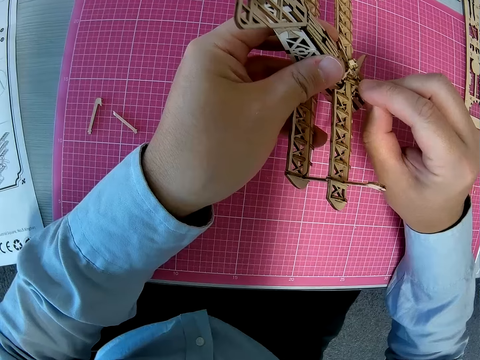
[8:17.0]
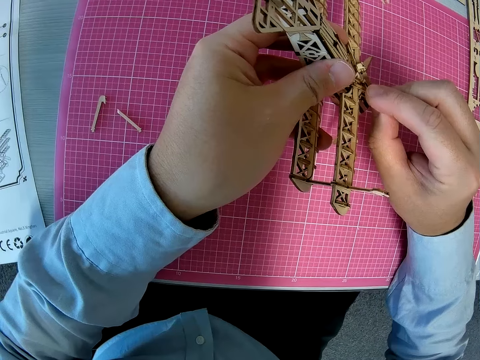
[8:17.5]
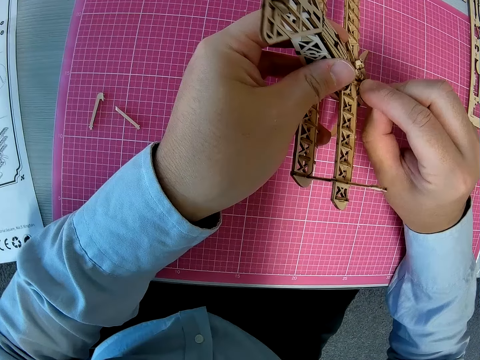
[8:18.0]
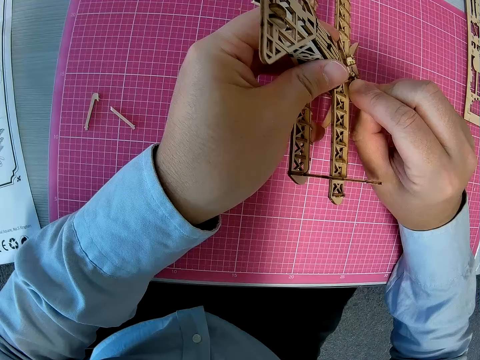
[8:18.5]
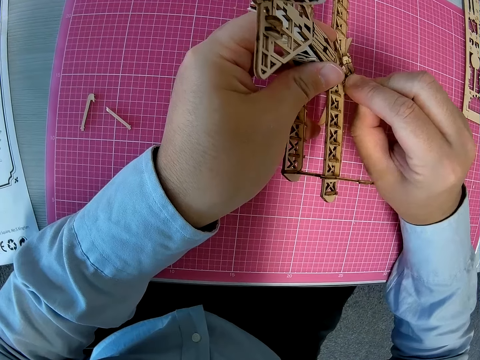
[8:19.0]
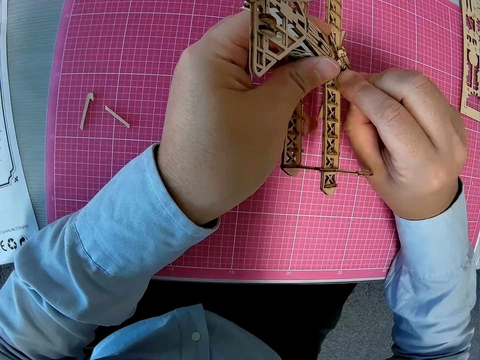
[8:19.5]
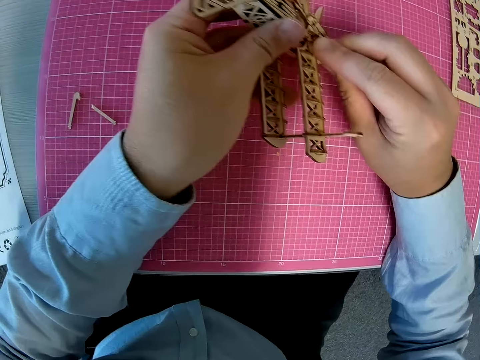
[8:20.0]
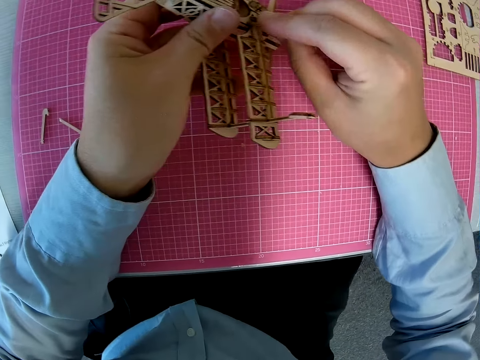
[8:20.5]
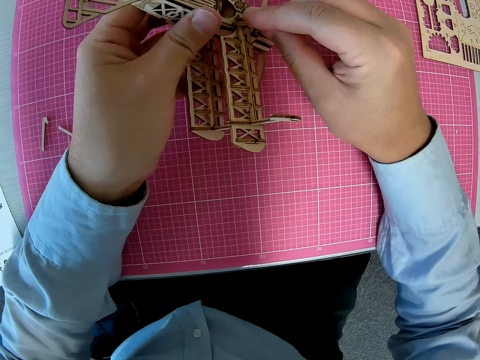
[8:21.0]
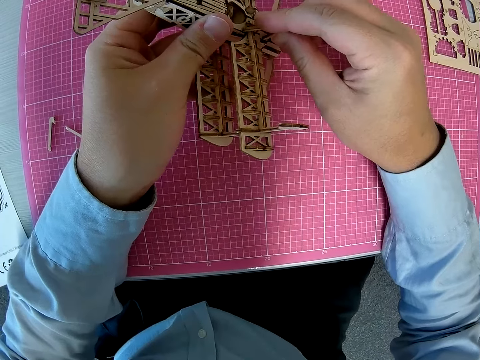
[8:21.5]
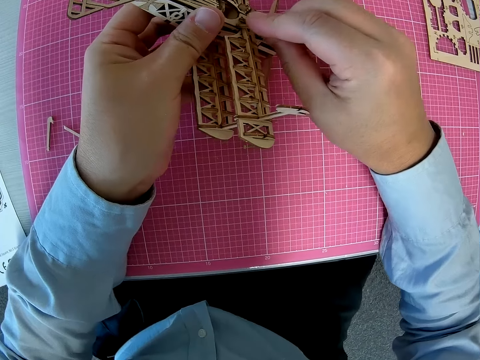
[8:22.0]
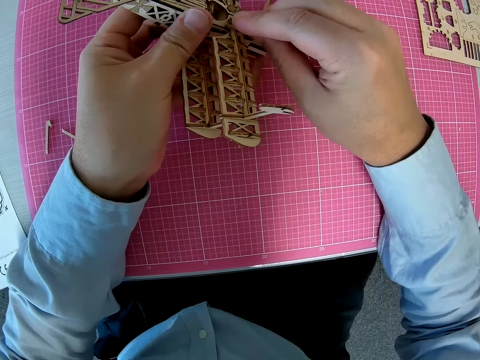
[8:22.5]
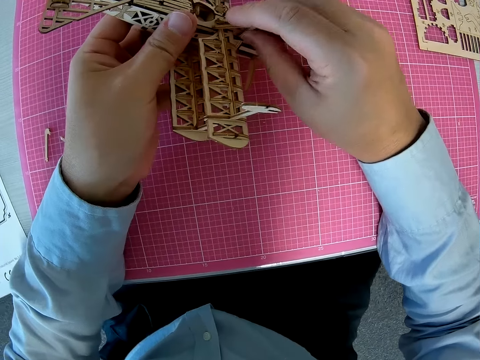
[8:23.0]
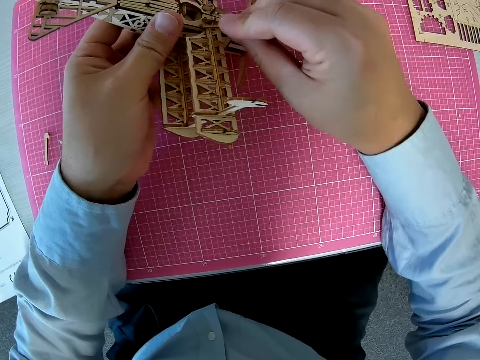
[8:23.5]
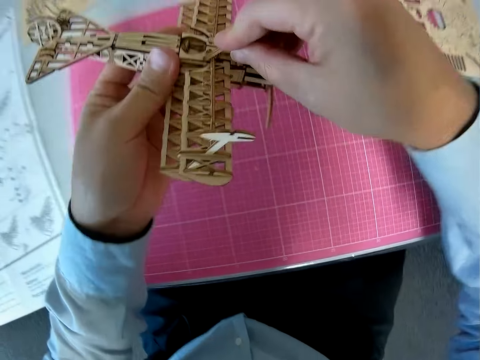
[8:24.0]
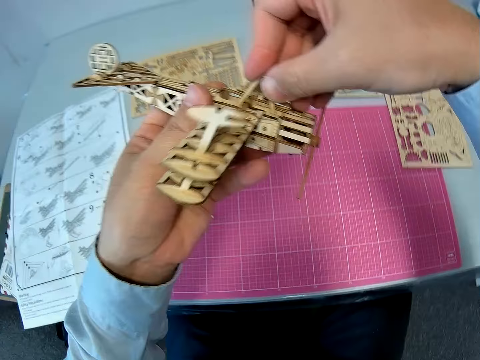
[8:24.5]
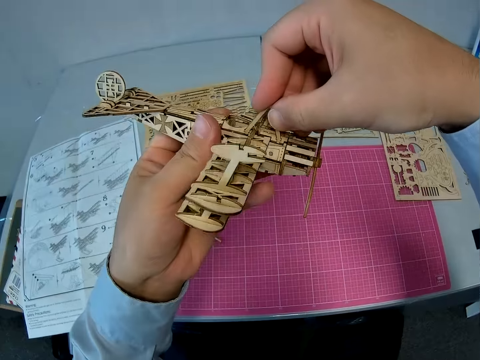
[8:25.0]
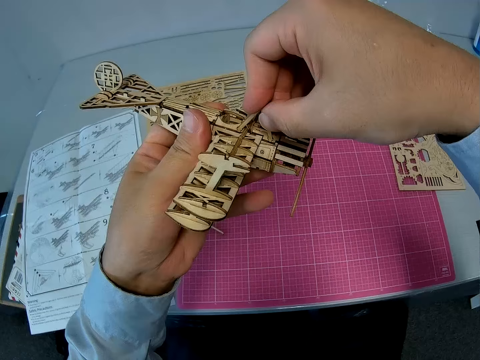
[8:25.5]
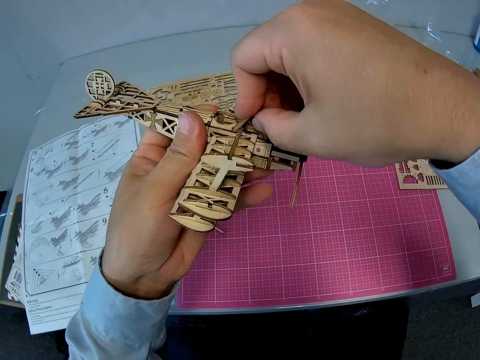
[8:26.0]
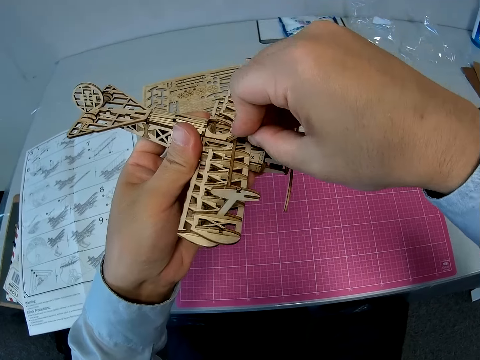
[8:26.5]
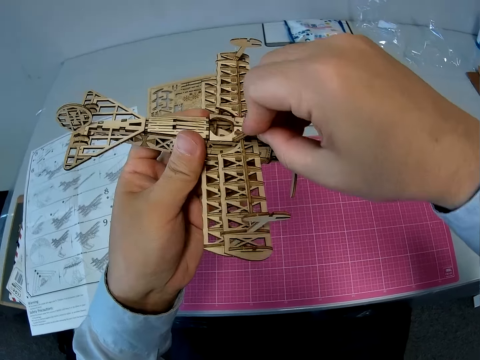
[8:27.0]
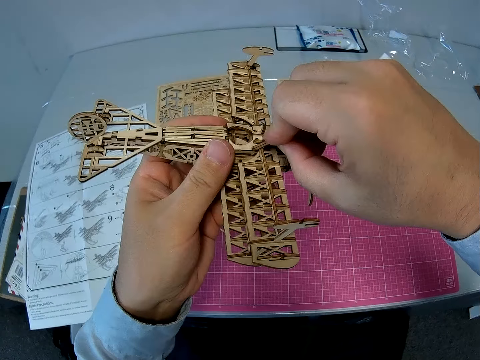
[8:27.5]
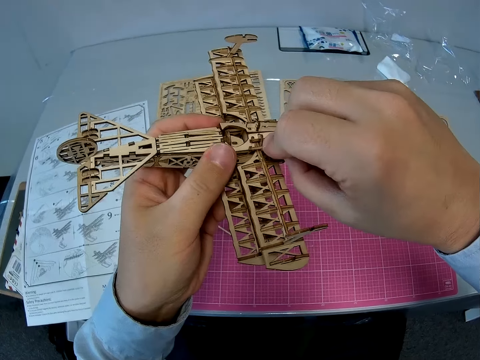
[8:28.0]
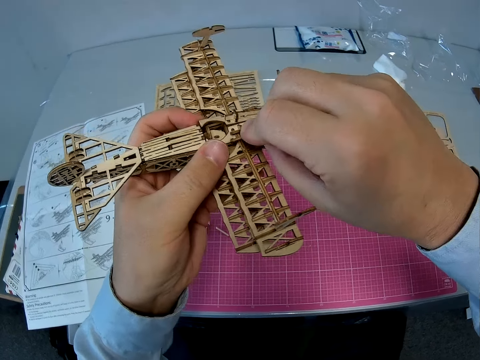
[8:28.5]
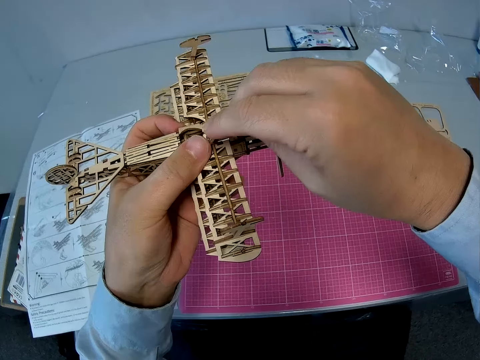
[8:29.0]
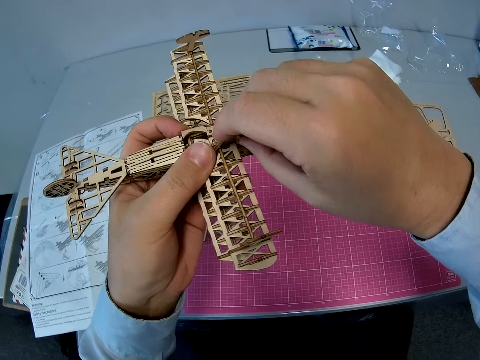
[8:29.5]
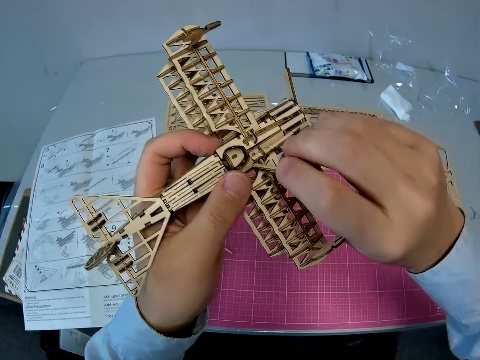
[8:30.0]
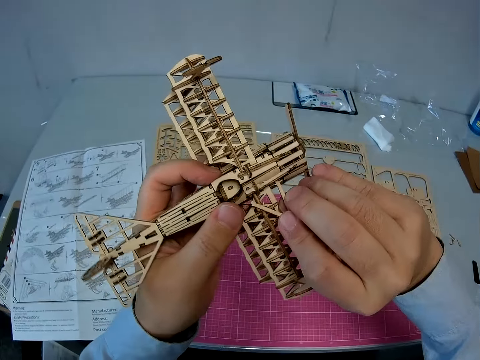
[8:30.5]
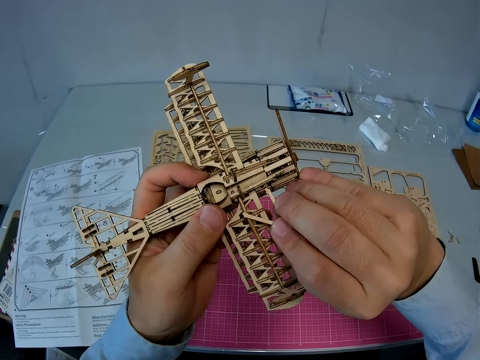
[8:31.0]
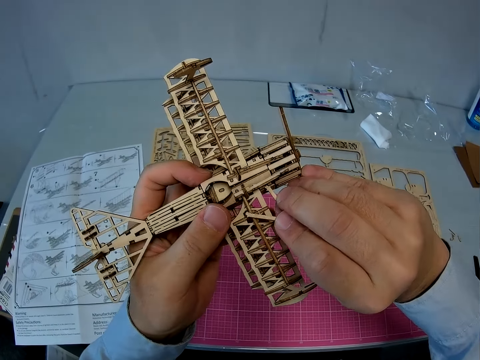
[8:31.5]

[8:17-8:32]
The camera wearer lifts the plane model and fixes the plane model.

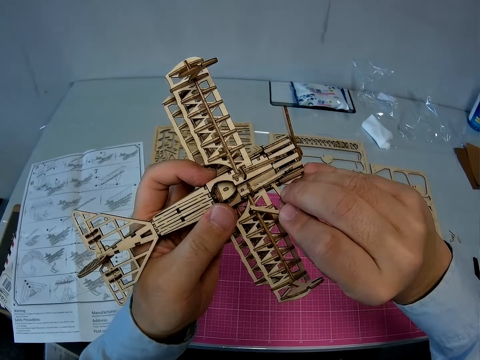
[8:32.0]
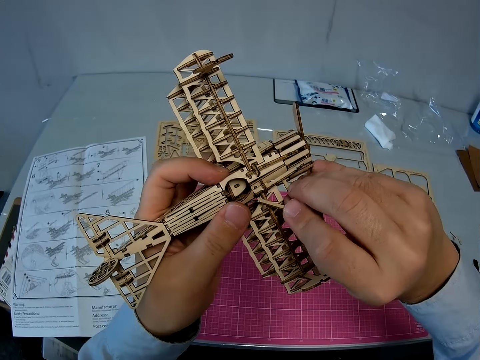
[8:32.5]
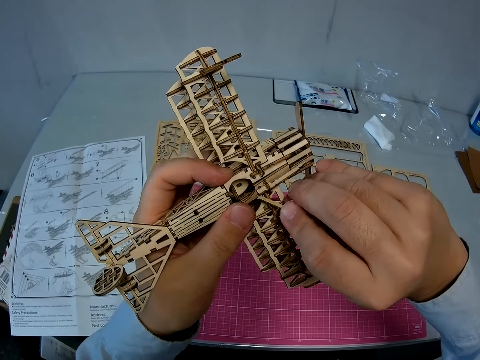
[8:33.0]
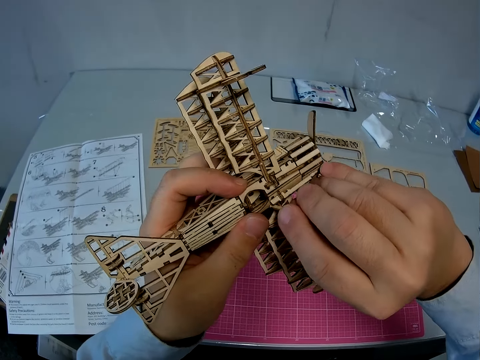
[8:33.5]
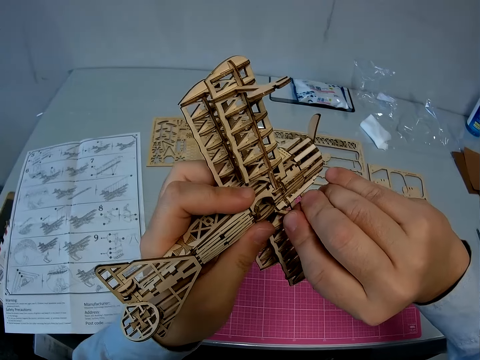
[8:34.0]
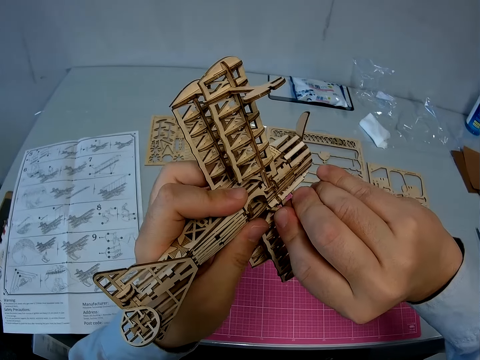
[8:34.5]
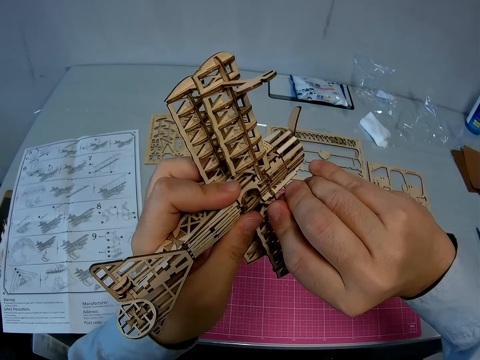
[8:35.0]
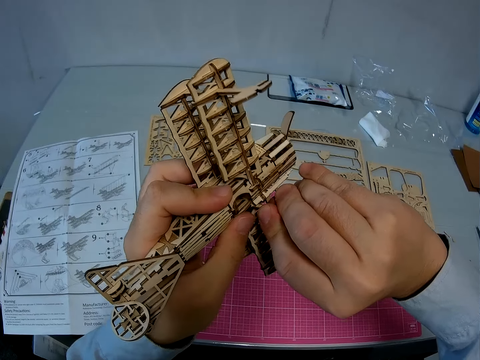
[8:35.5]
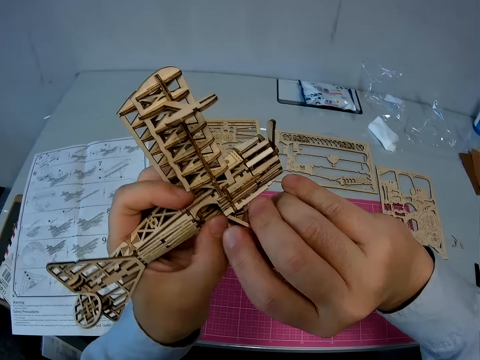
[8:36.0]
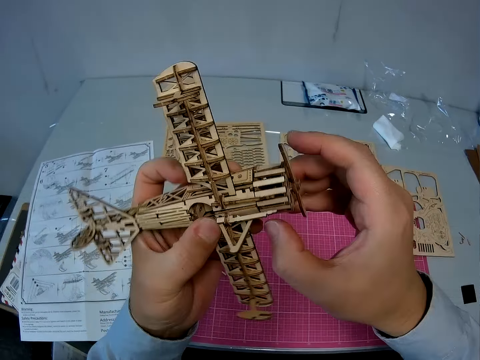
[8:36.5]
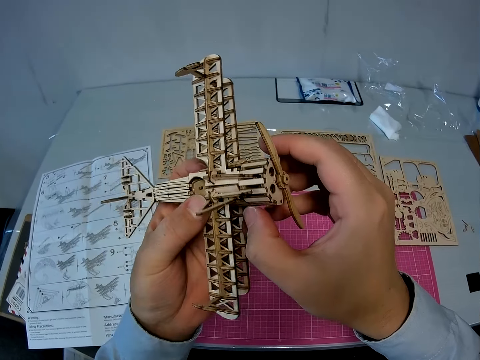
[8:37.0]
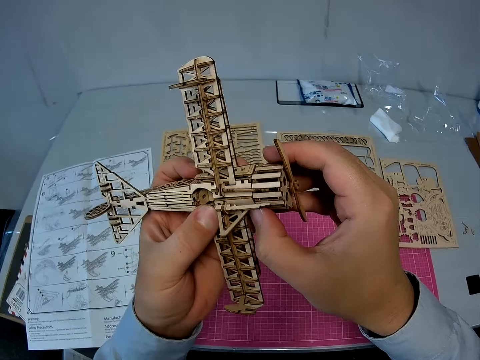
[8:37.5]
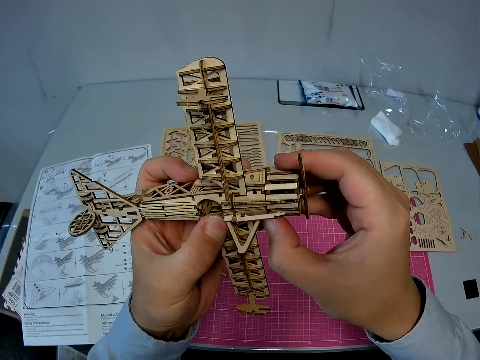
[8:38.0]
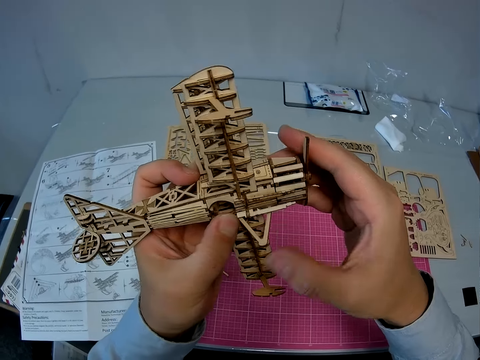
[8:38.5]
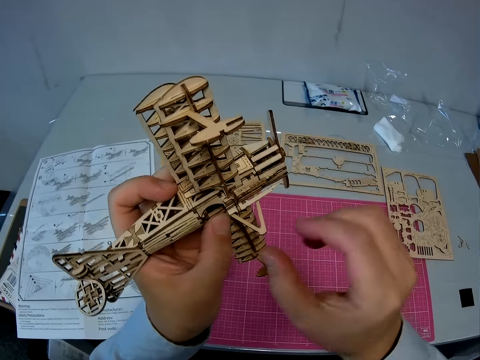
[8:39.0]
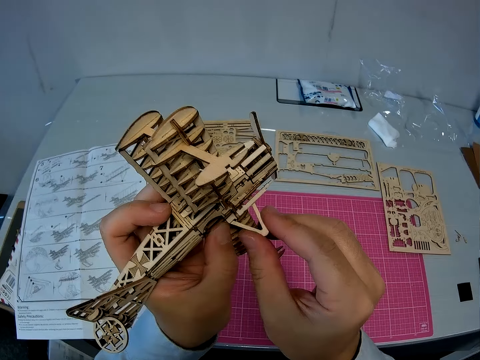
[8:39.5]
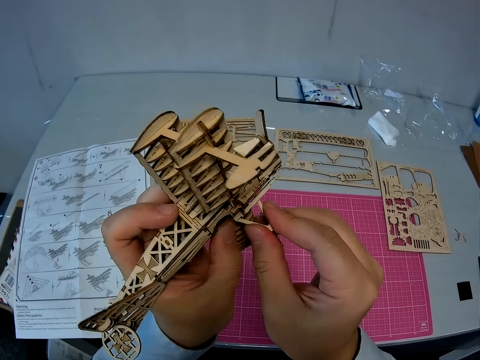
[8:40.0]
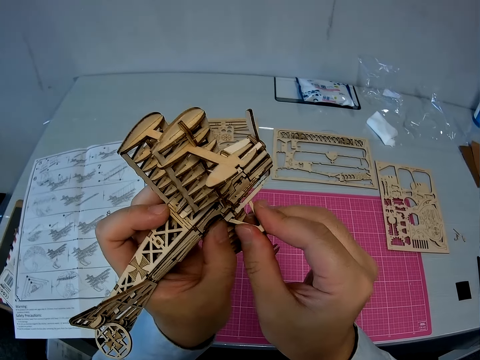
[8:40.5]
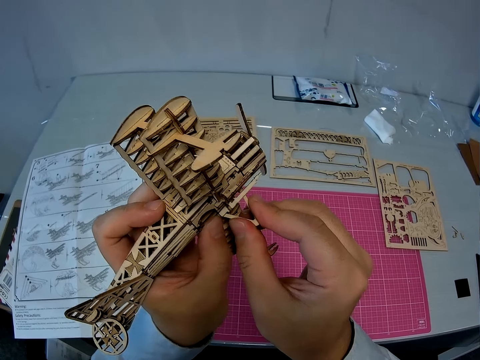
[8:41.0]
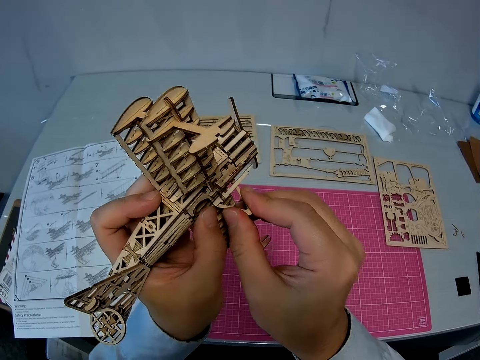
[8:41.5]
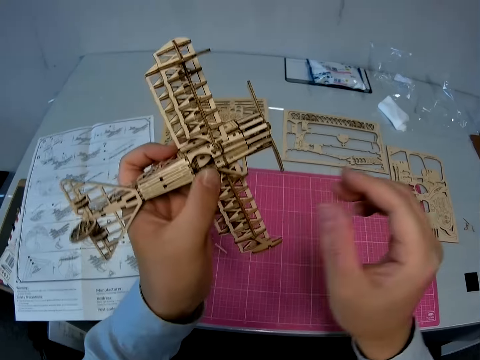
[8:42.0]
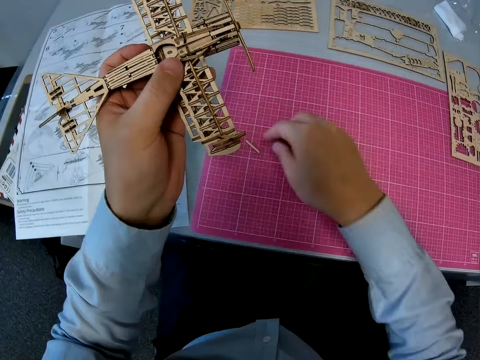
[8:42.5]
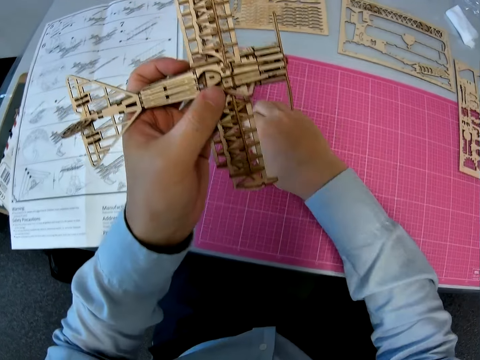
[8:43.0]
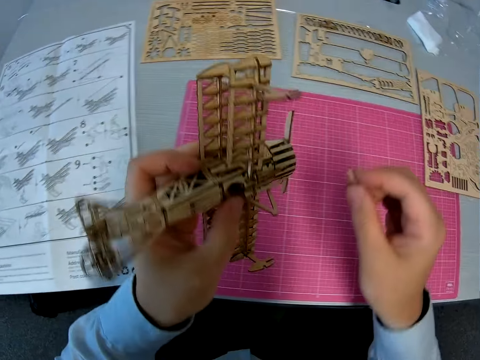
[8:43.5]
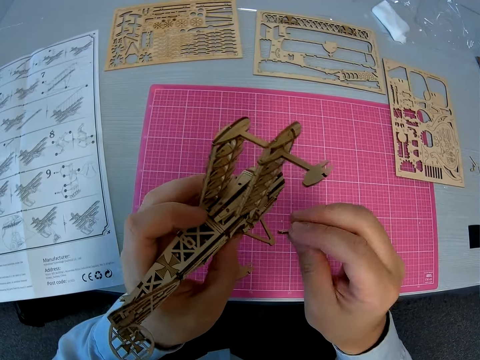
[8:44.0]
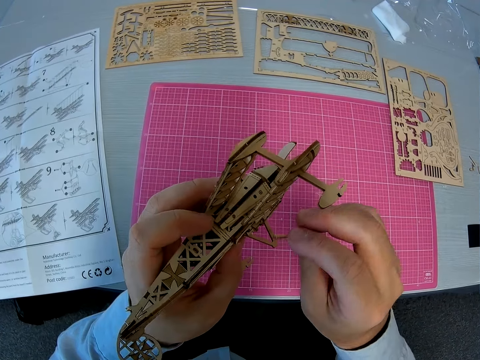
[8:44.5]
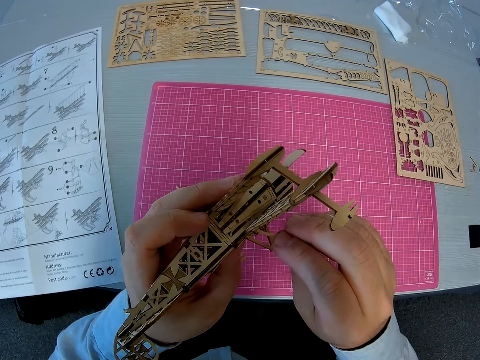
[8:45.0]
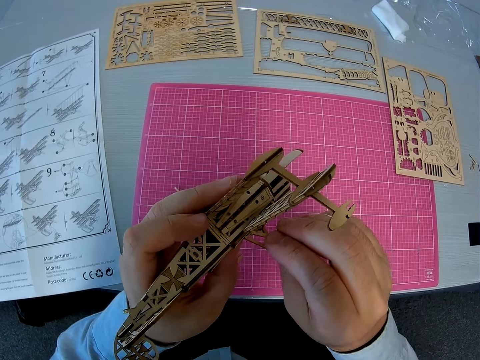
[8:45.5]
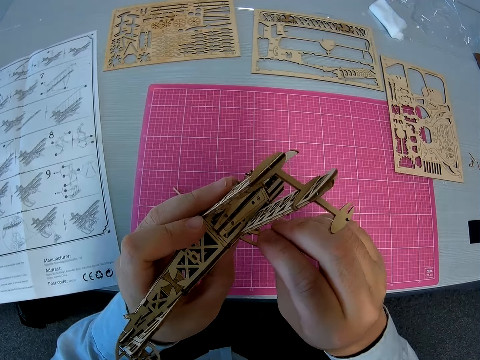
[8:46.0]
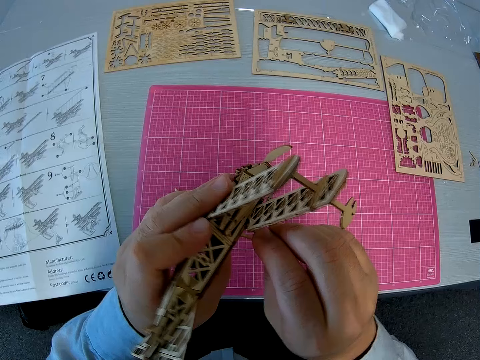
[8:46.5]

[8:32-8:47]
The camera wearer picks a half of the first piece from the table. They fix the piece into the plane.
